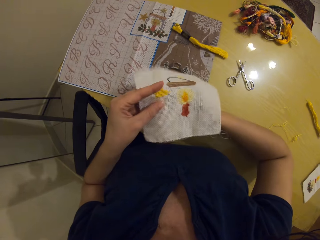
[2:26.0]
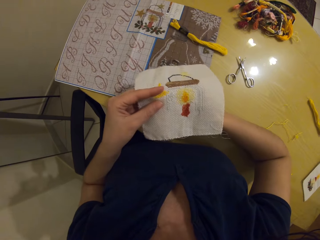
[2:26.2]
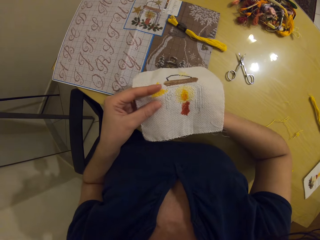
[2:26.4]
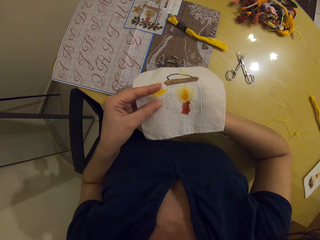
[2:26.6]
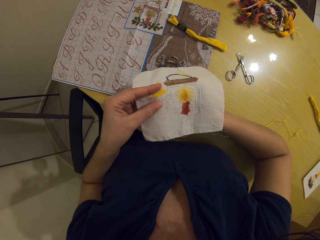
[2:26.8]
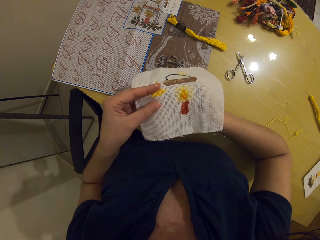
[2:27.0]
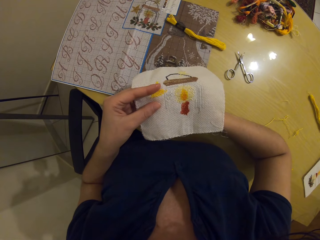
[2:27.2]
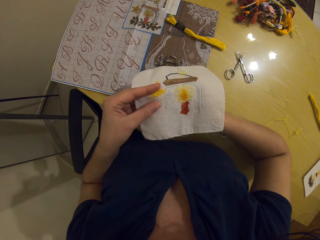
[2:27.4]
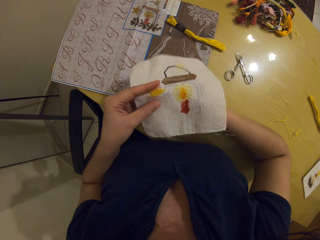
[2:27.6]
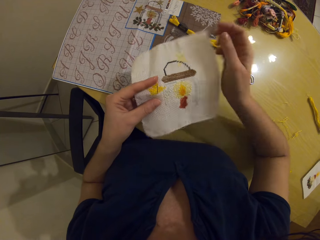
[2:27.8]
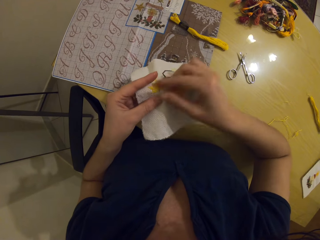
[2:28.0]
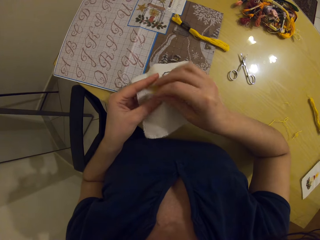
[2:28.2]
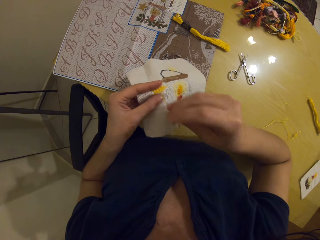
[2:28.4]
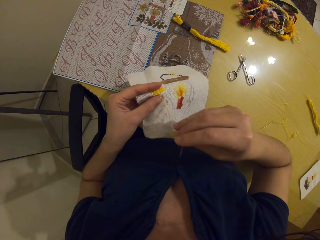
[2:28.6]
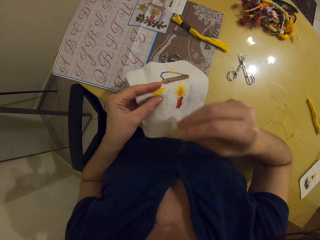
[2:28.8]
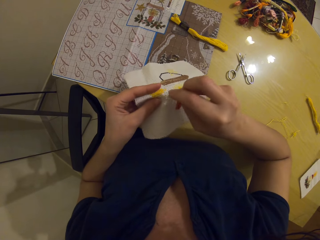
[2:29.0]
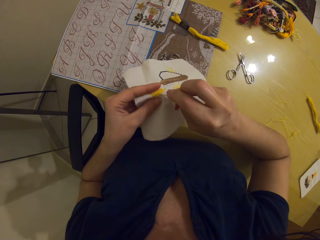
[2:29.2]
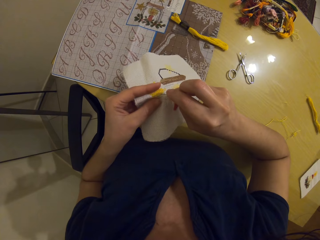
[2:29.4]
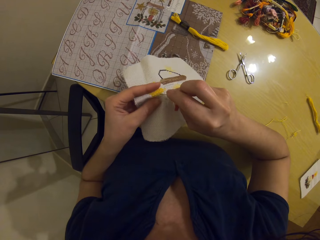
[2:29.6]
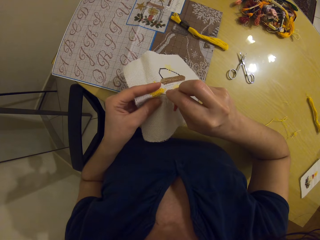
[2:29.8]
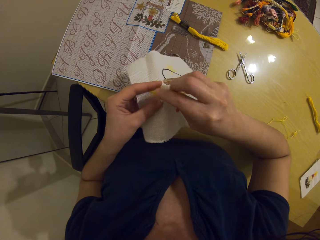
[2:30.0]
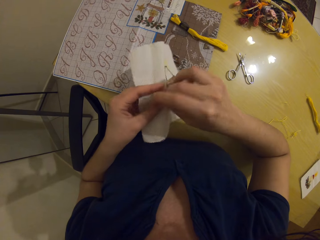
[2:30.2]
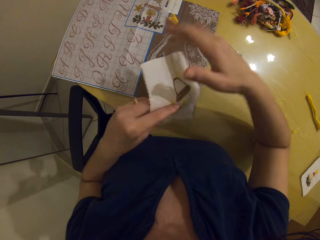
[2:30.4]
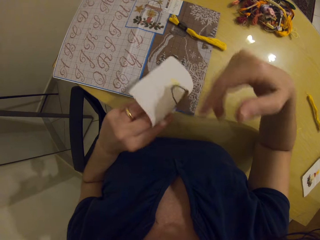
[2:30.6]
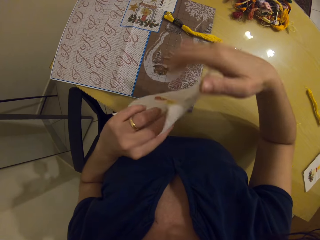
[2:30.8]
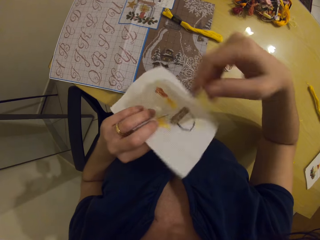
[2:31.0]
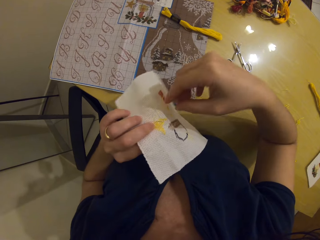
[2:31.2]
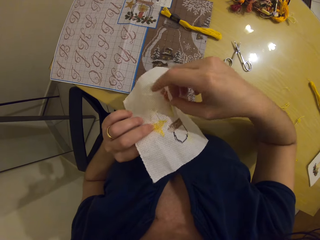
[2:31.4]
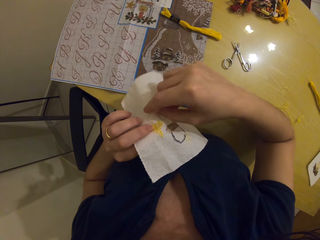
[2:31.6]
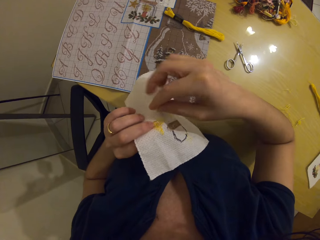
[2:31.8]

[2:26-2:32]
The camera wearer sews the fabric in her left hand with the sewing needle and thread in her right hand.

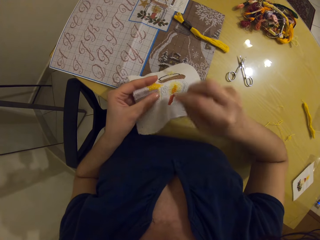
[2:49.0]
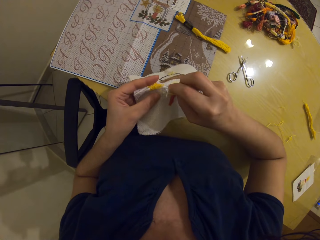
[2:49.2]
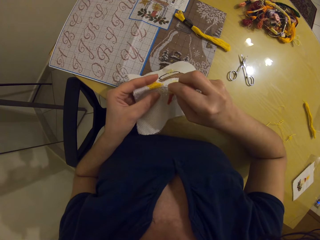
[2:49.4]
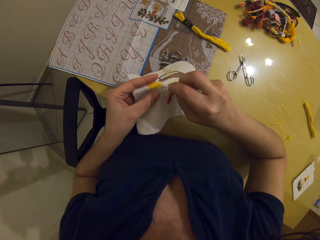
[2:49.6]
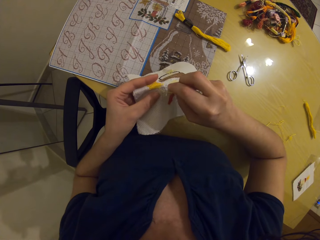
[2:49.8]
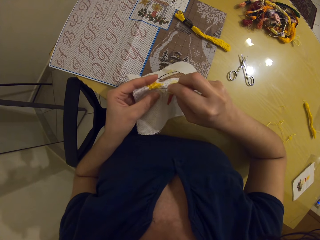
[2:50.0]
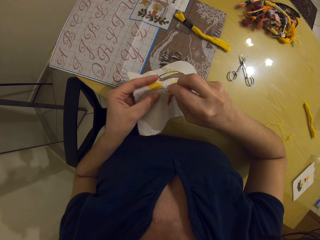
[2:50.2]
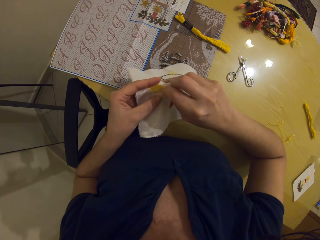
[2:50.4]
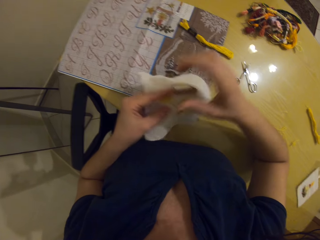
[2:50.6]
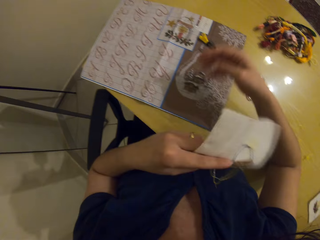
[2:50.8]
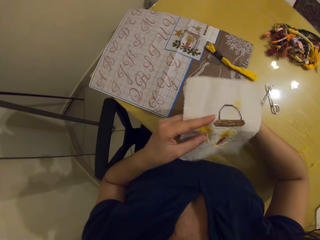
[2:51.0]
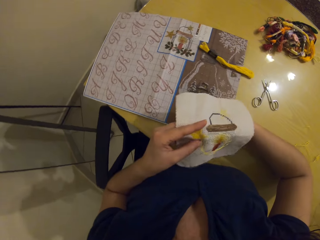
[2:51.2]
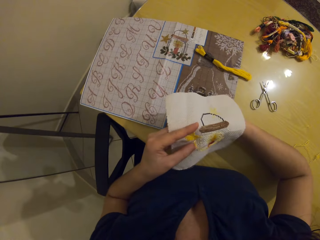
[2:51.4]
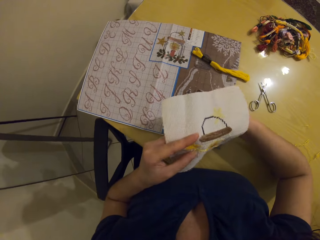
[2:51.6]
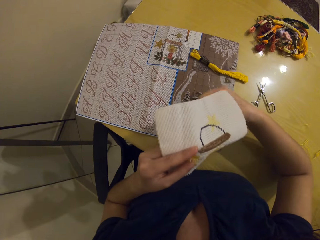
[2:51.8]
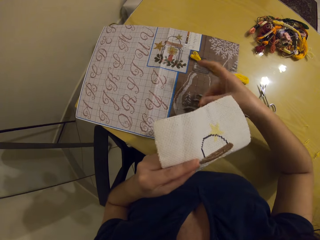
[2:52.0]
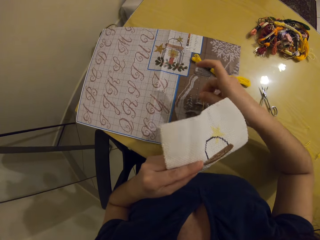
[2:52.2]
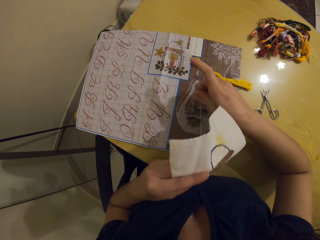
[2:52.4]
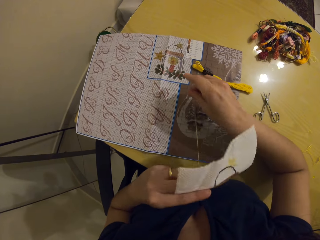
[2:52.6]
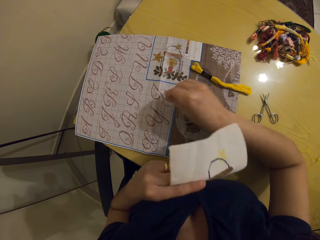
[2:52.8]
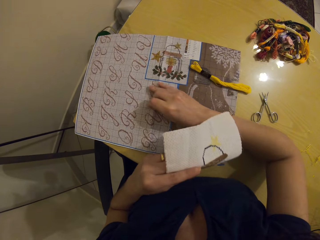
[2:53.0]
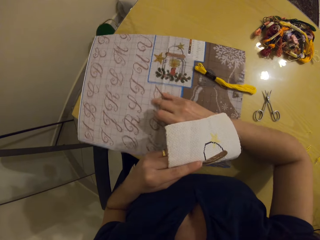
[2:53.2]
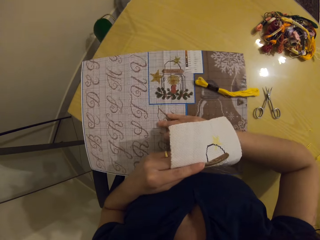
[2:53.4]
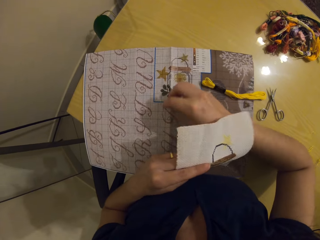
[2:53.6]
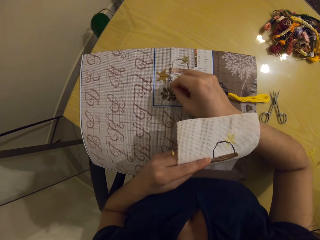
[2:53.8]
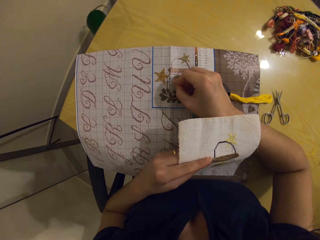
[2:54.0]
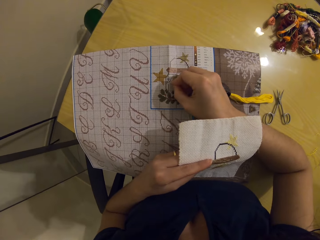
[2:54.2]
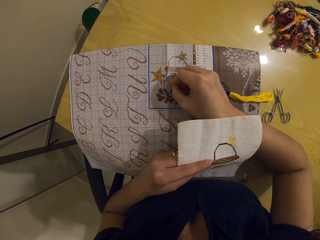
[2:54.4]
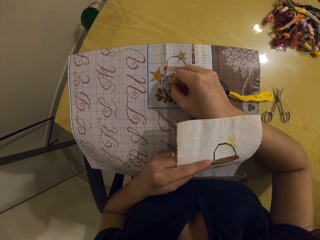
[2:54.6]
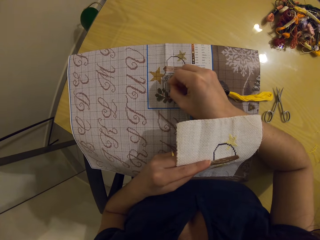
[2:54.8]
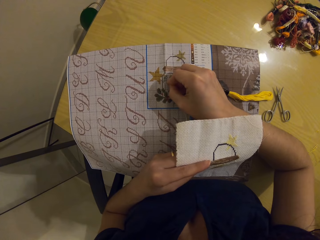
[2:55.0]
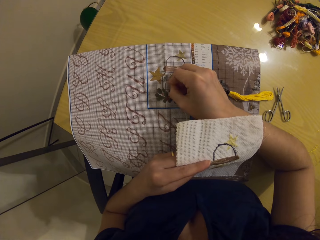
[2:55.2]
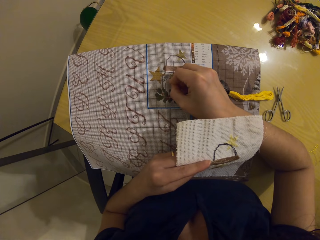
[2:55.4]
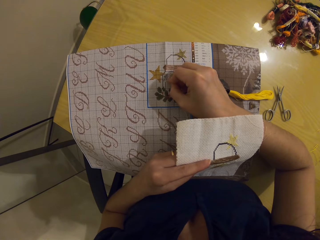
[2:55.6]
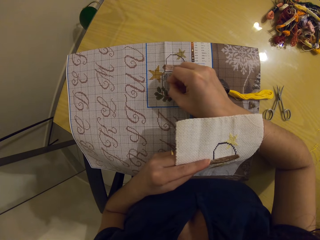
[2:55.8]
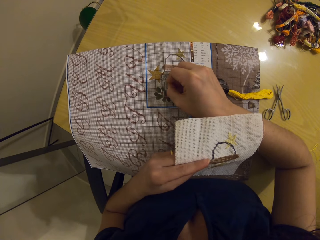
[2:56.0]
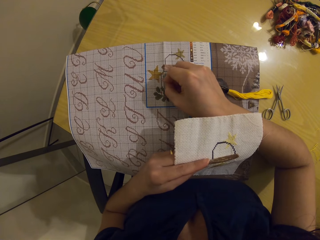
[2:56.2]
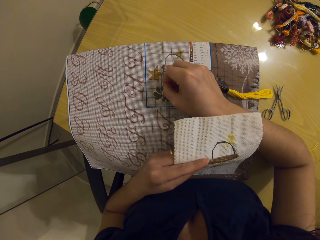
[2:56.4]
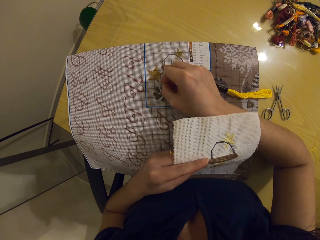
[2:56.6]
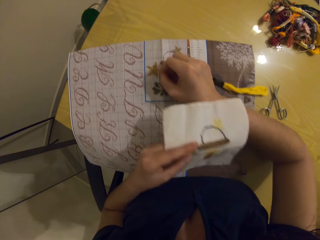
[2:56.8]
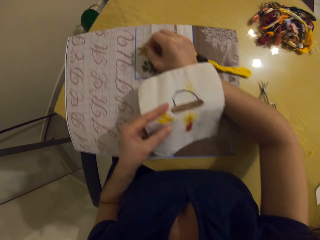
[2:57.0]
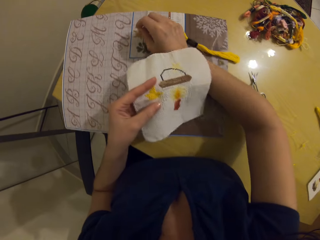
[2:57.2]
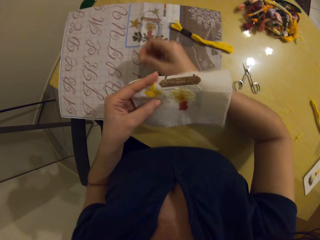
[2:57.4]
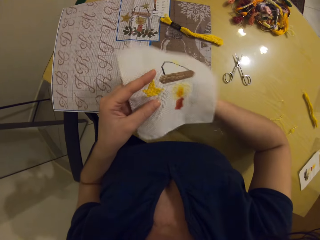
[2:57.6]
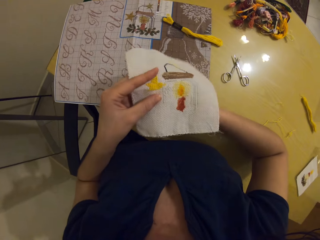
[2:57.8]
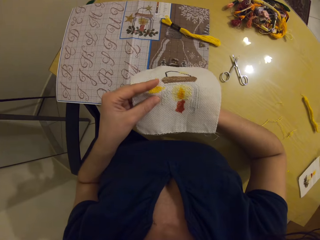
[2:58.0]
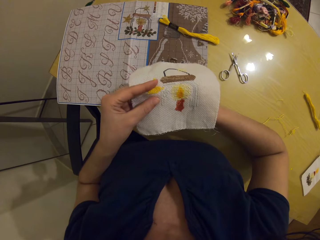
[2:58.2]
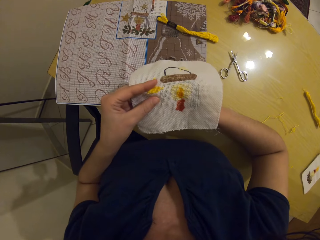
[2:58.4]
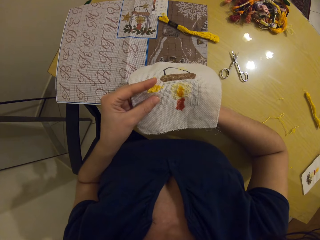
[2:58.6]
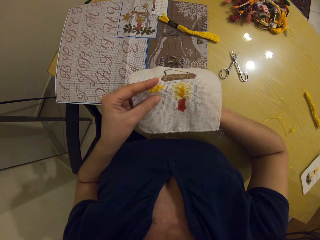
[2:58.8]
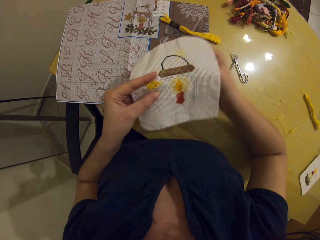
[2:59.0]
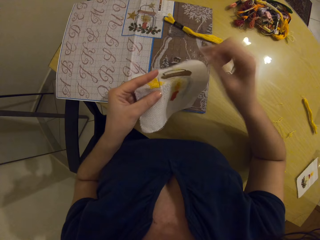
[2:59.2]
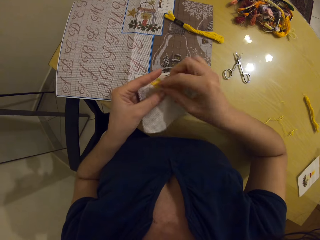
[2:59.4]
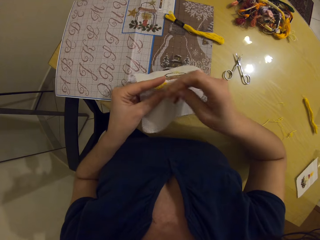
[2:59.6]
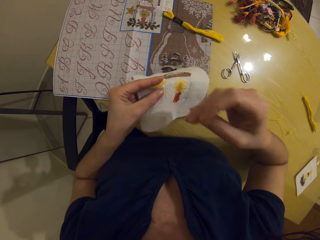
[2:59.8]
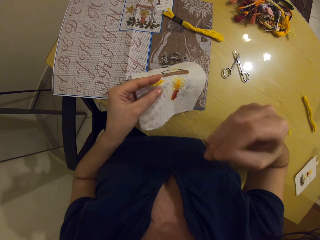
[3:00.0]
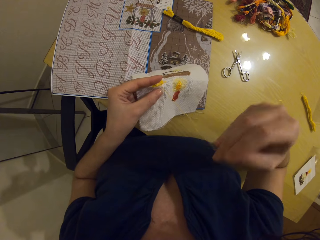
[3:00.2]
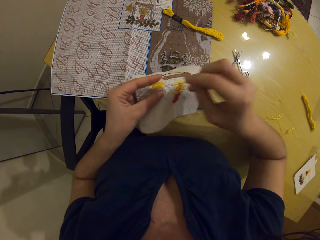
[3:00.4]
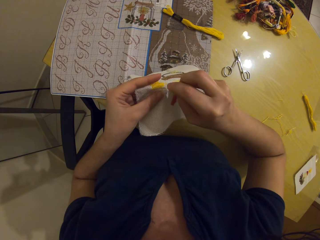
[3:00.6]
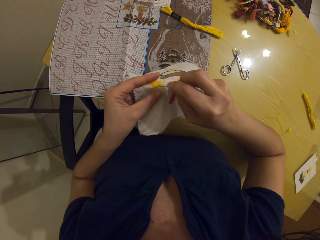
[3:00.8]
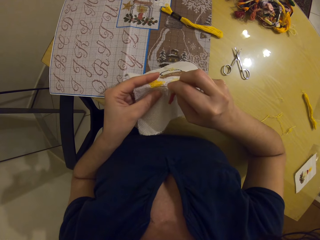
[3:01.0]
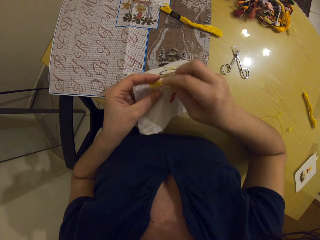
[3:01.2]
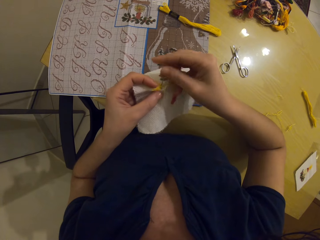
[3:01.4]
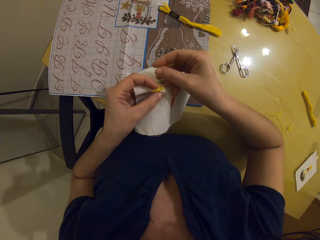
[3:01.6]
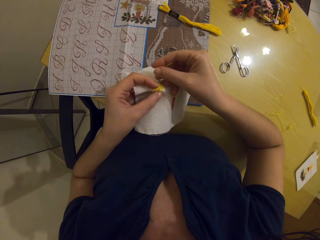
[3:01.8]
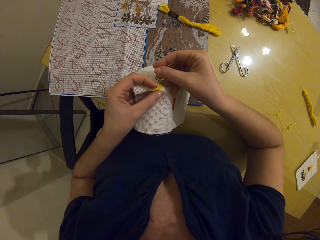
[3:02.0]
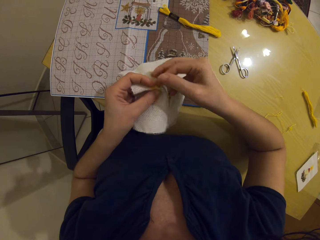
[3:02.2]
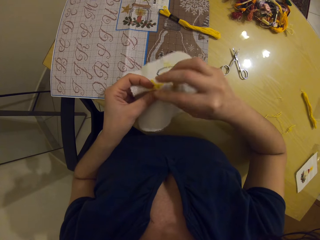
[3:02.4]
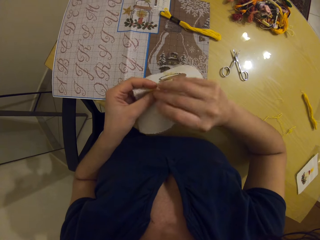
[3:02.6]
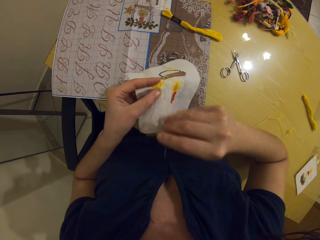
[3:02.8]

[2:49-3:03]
The camera wearer lifts the fabric. She adjusts the embroidery on the table with her right hand. She pulls a paper on the table. She checks the drawing on the paper. She sews the fabric in her left hand with the sewing needle and thread in her right hand.
